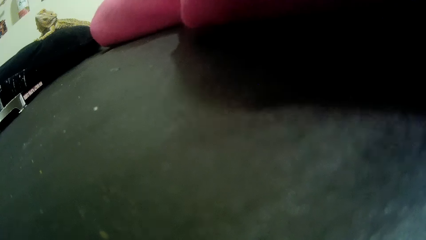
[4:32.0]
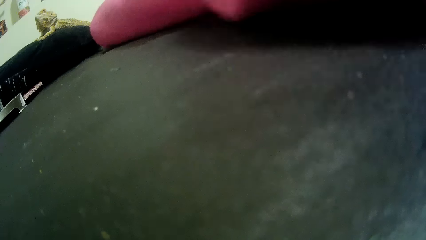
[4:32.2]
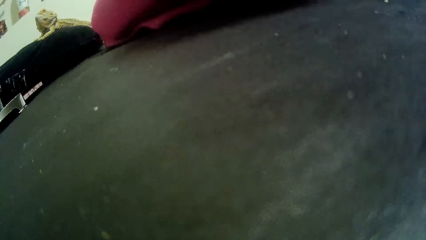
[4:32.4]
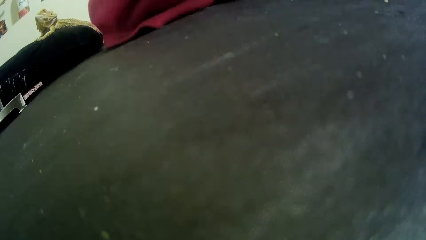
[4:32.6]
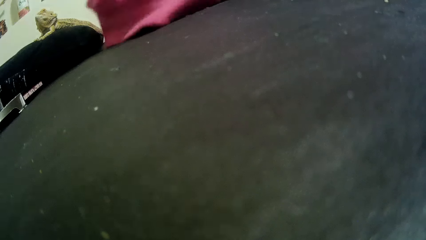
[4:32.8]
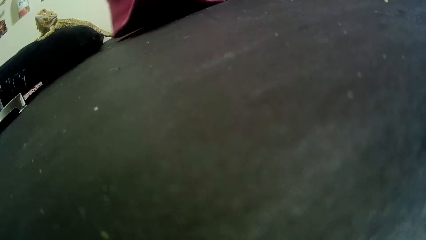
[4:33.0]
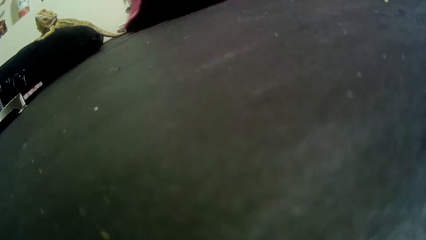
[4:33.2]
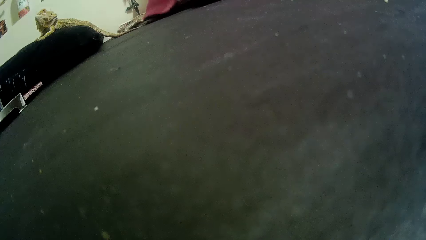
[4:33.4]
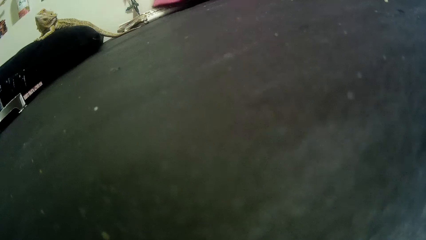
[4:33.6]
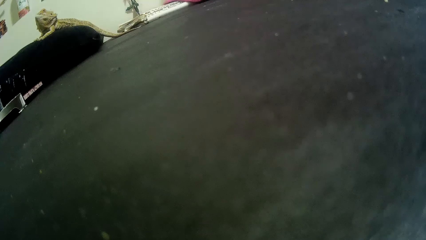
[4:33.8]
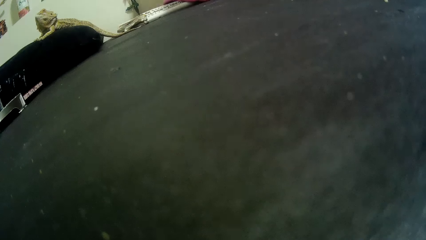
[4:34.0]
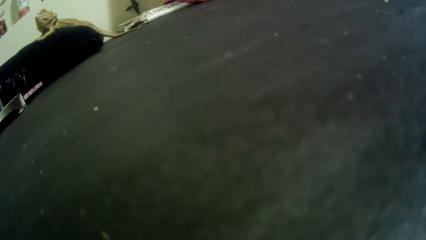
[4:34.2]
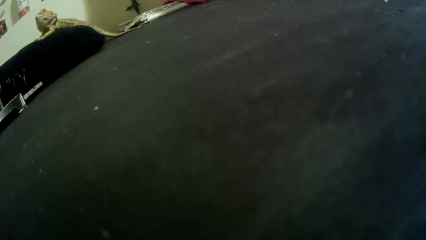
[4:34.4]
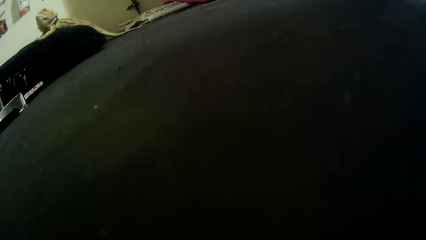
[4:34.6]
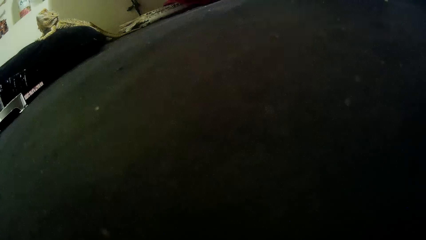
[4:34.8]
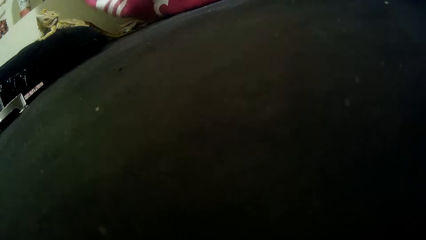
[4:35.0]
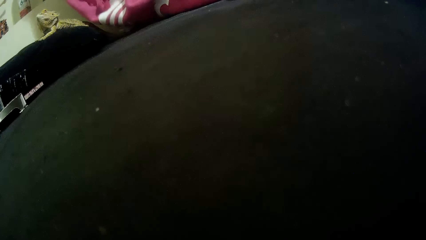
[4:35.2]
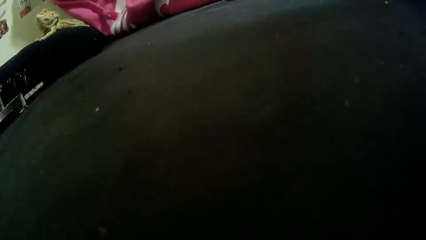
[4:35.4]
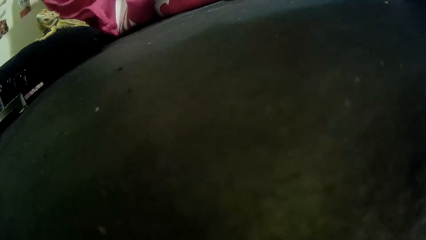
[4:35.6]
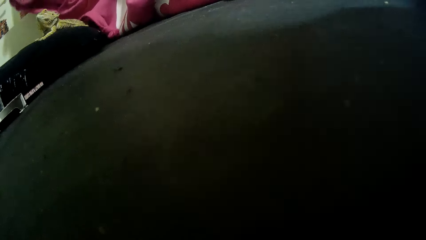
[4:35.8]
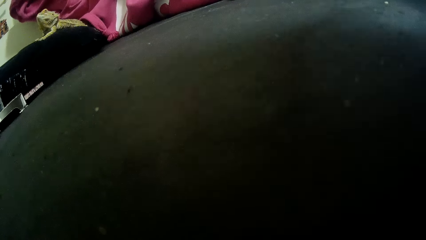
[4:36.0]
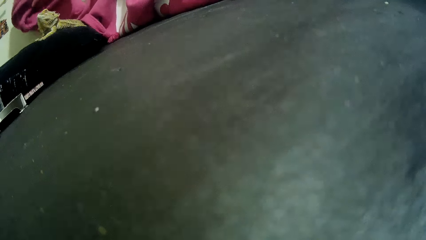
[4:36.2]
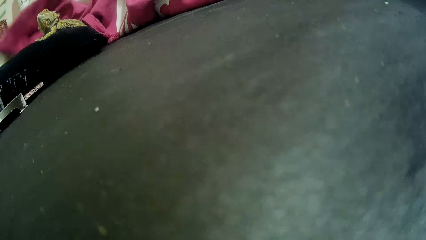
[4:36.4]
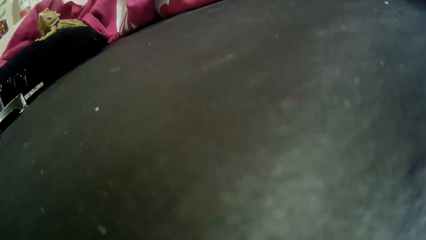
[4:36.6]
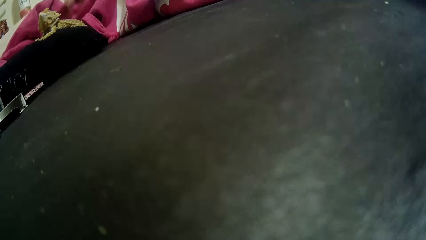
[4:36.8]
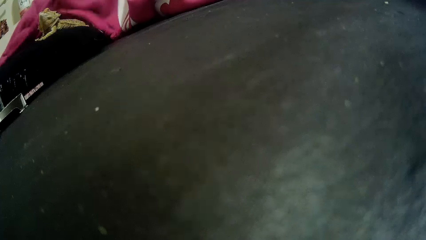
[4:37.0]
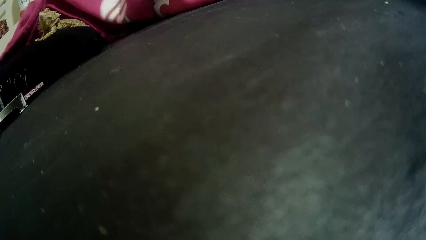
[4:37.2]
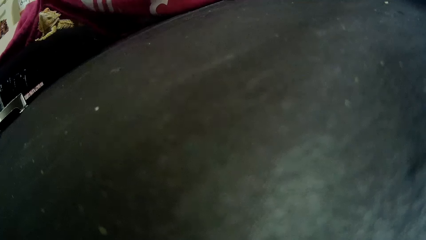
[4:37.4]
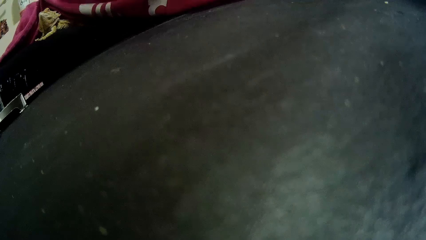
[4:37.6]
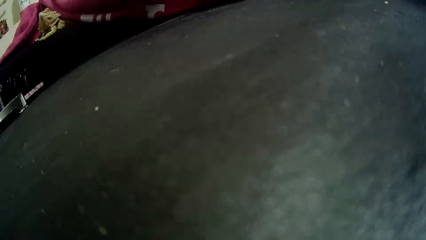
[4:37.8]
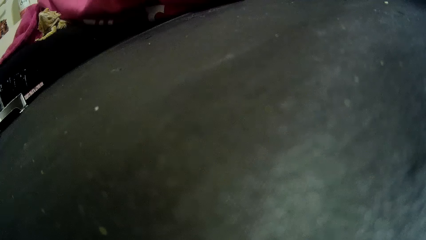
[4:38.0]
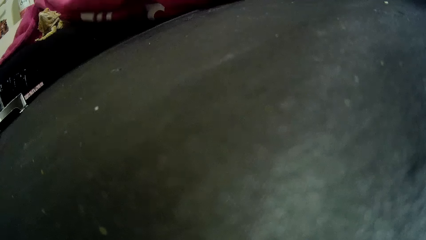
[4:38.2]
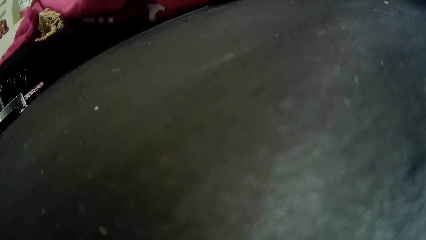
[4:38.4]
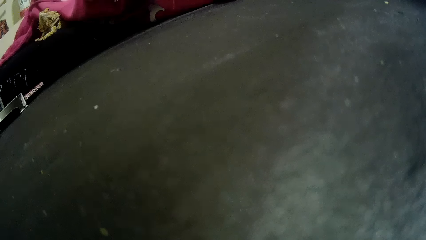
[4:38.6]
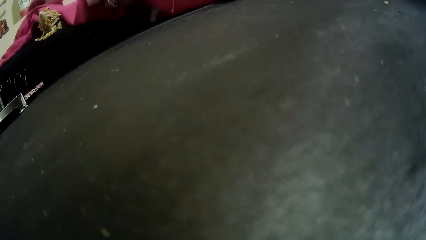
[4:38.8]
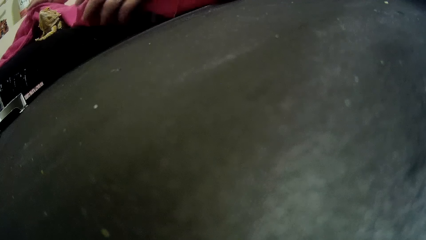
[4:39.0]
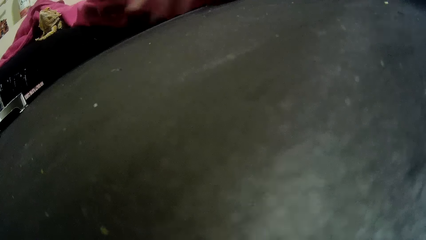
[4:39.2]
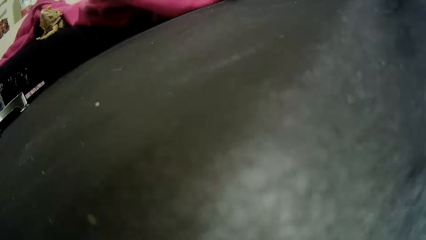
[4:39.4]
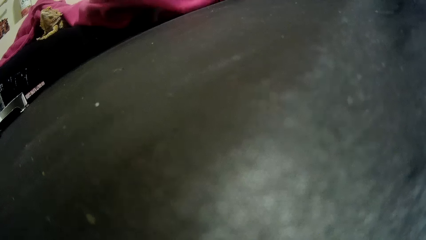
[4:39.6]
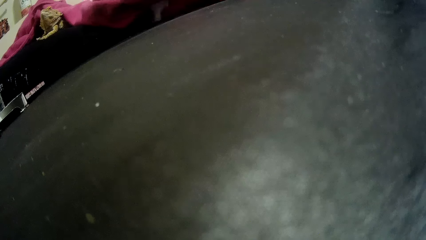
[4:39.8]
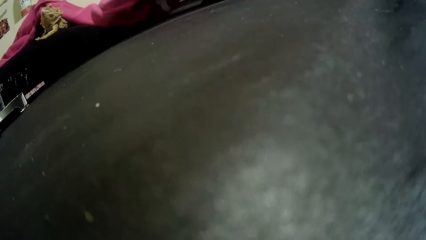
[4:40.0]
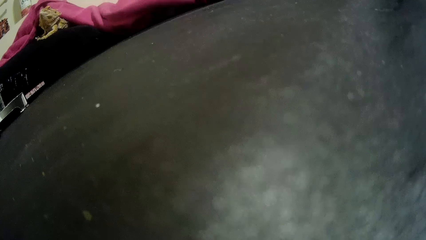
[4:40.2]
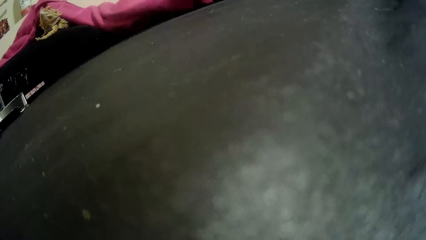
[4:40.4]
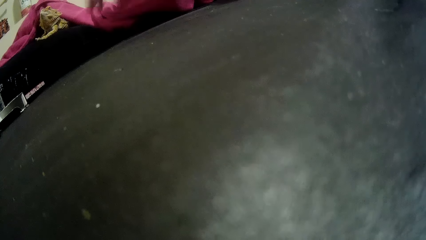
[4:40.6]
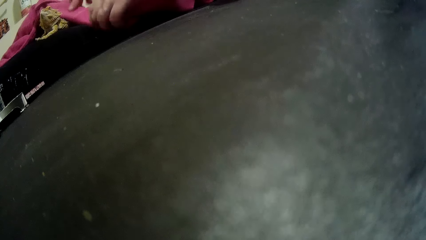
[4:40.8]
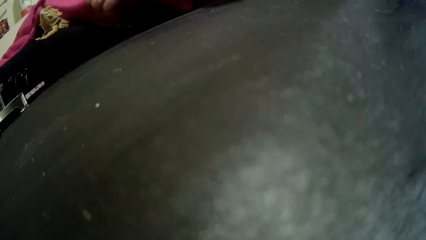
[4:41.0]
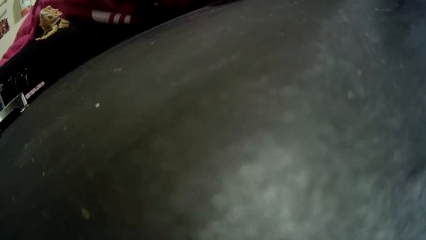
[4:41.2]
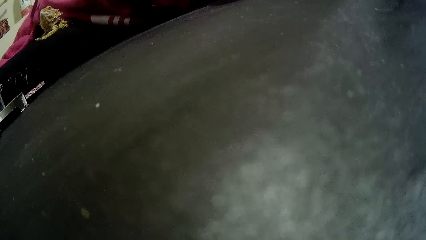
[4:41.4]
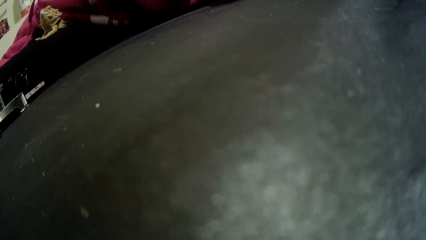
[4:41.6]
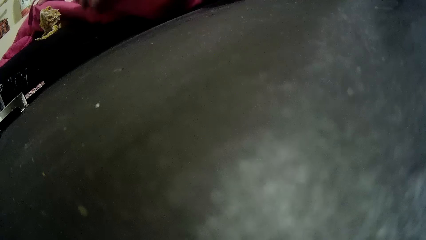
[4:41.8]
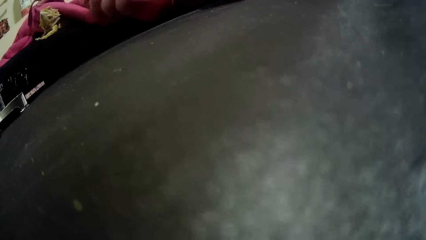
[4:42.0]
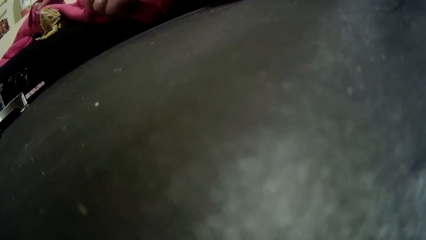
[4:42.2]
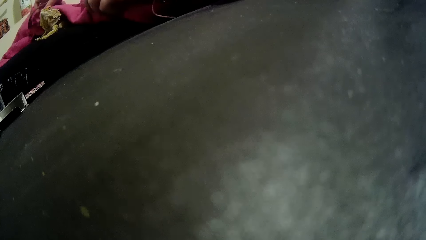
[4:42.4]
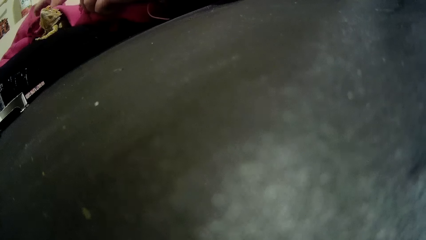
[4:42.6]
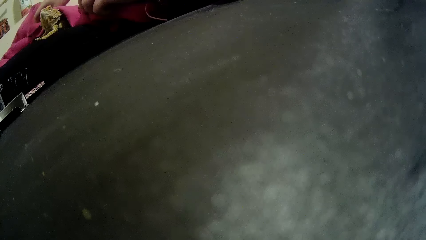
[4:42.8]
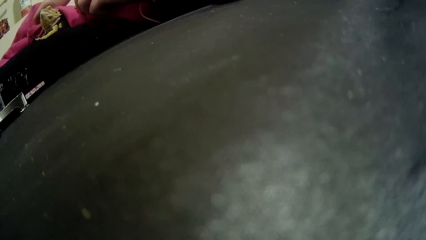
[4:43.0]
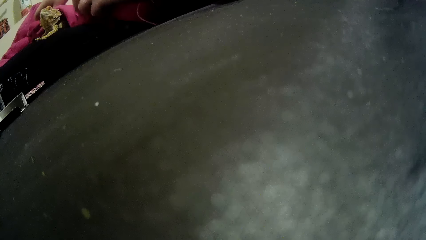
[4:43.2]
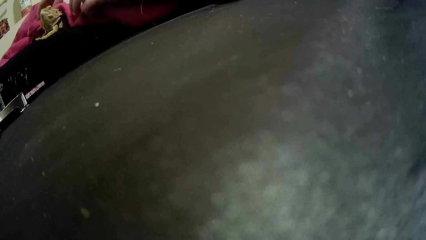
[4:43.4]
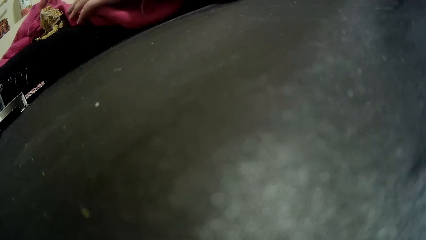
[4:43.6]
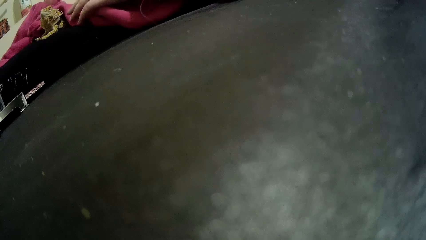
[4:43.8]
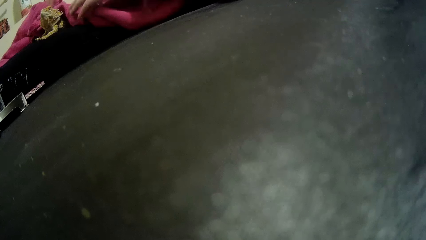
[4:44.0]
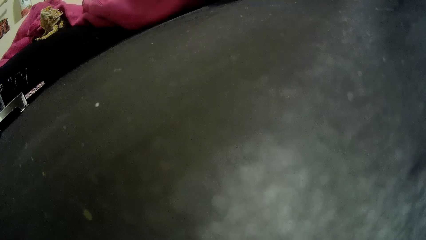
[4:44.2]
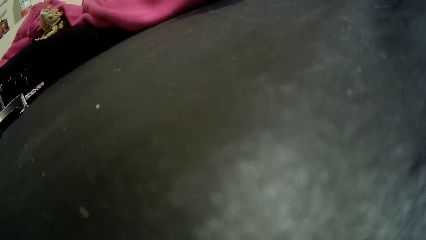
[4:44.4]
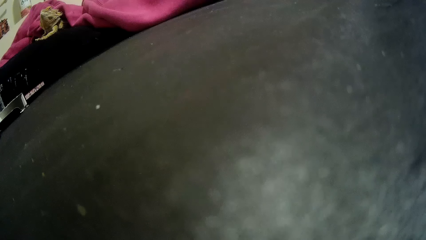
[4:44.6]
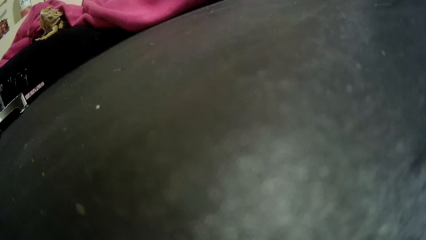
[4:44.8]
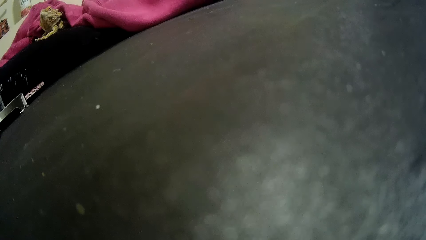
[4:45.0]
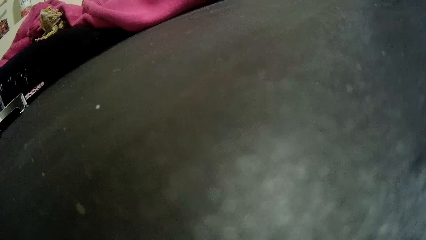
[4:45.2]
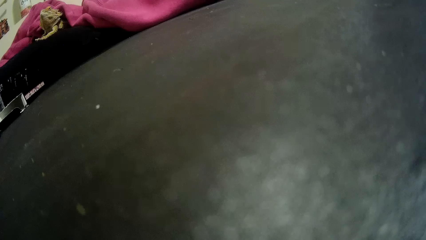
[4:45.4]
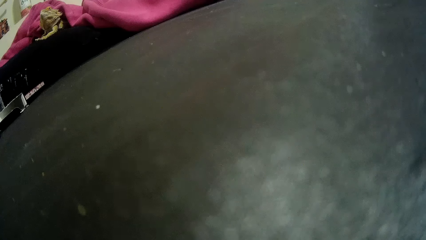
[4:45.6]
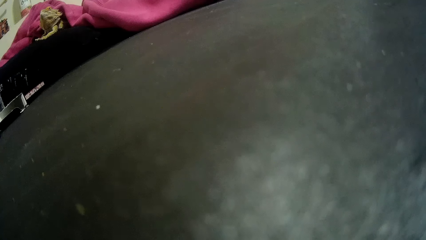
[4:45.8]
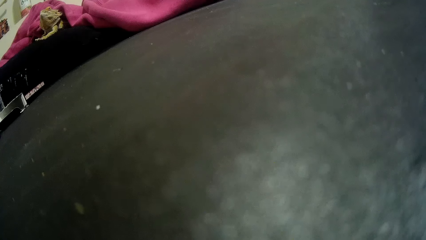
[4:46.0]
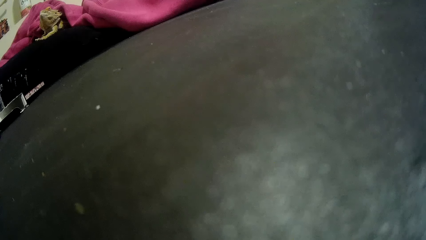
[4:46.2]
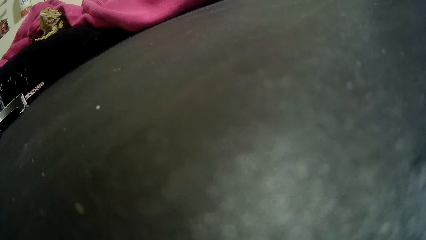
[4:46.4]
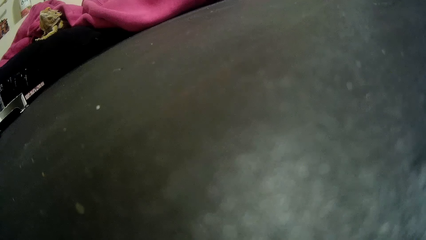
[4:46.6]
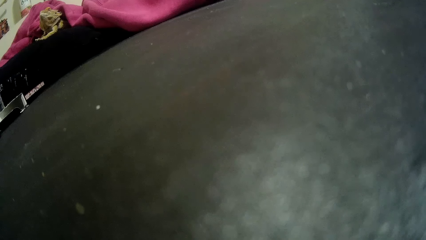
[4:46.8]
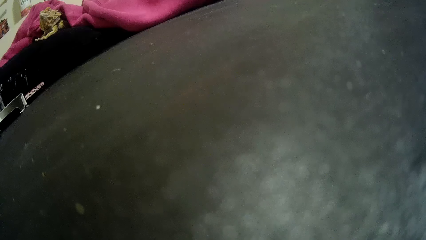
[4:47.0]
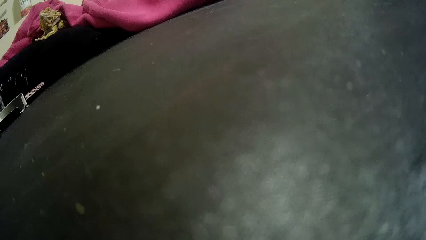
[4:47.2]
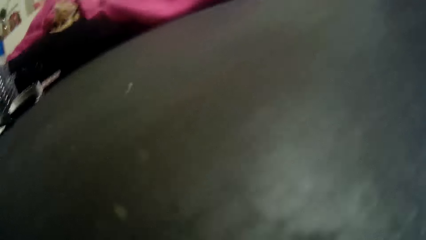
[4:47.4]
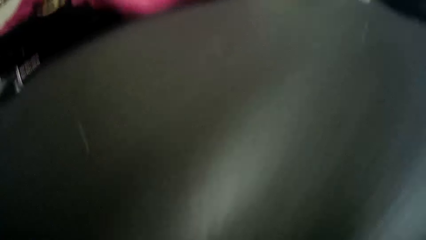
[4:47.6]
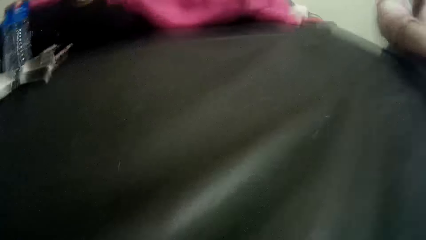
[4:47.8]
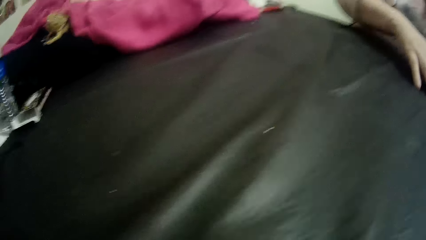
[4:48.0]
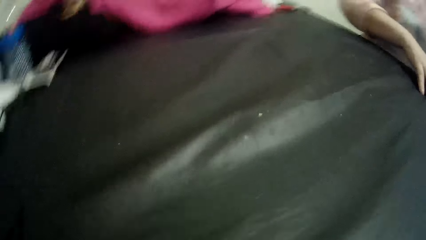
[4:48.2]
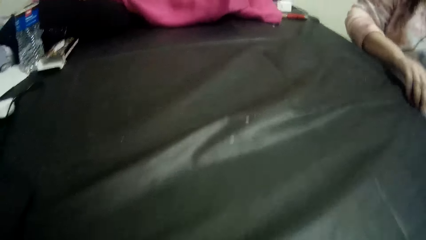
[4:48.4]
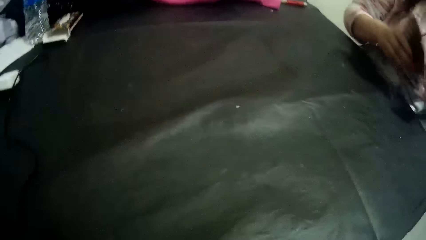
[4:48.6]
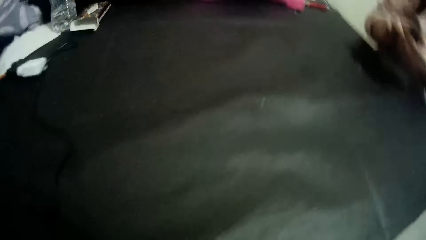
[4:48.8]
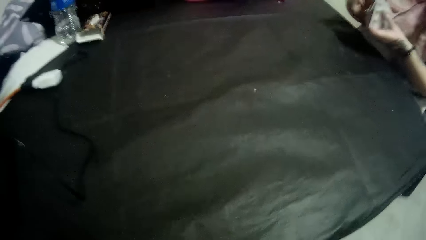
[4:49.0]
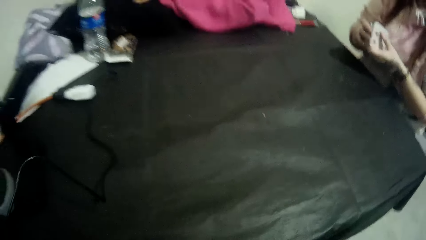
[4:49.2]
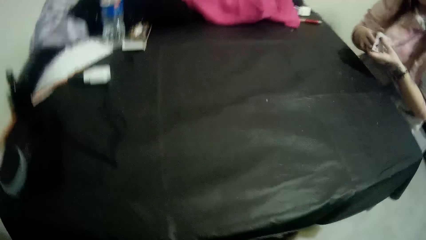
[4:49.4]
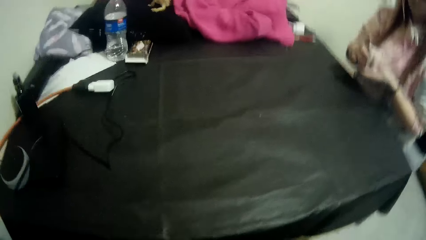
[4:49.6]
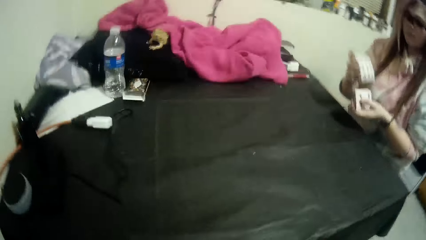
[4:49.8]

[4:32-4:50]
A woman takes the sweater. The camera wearer moves the camera from the table to his head with his hands. The woman puts the sweater on the table. The camera wearer moves the camera from the table to his head with his hands again.
